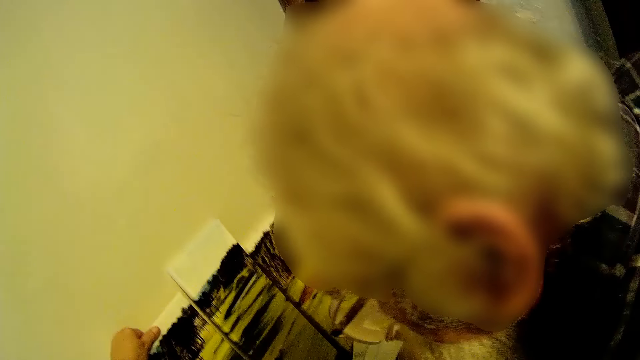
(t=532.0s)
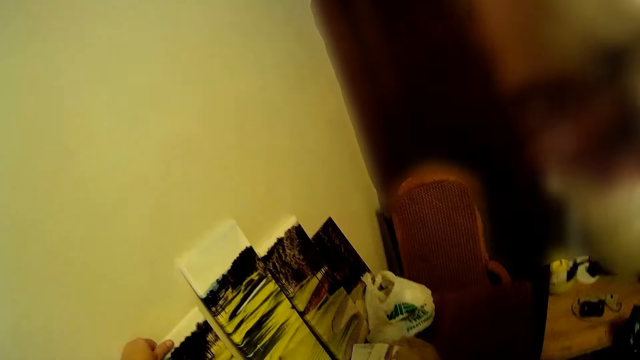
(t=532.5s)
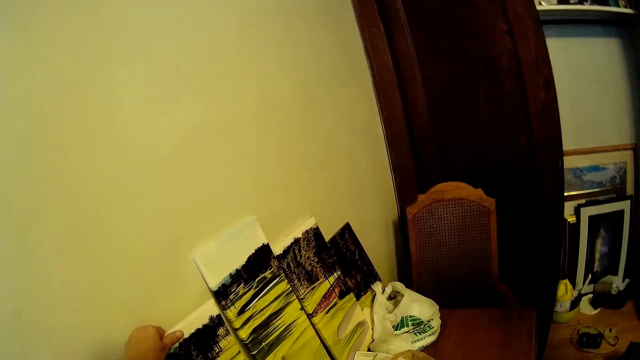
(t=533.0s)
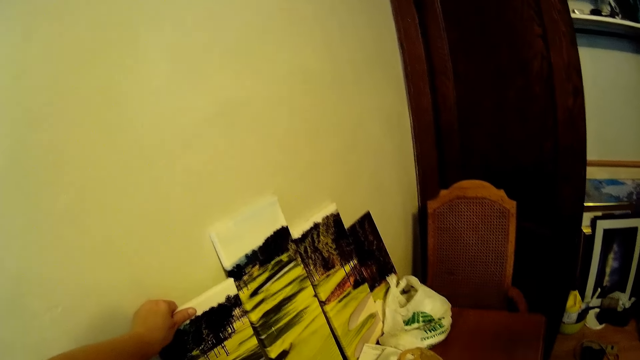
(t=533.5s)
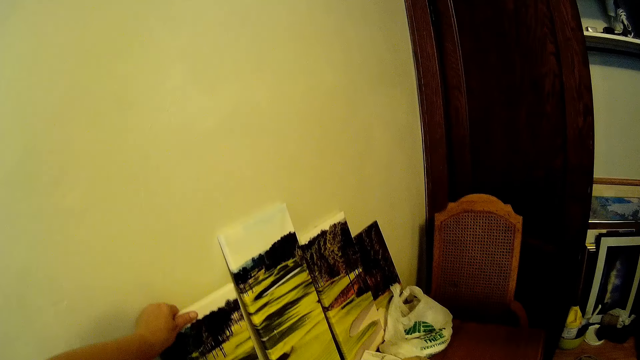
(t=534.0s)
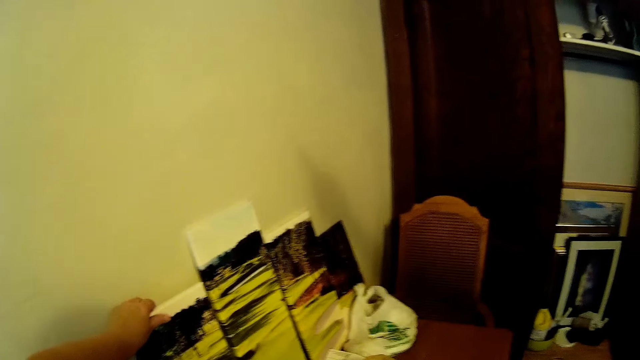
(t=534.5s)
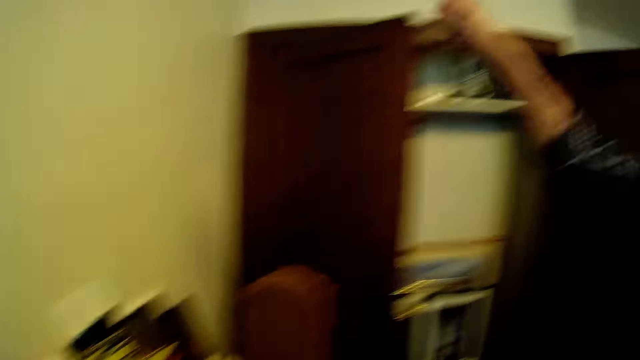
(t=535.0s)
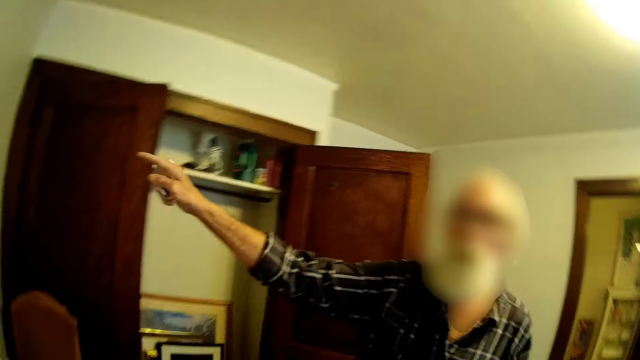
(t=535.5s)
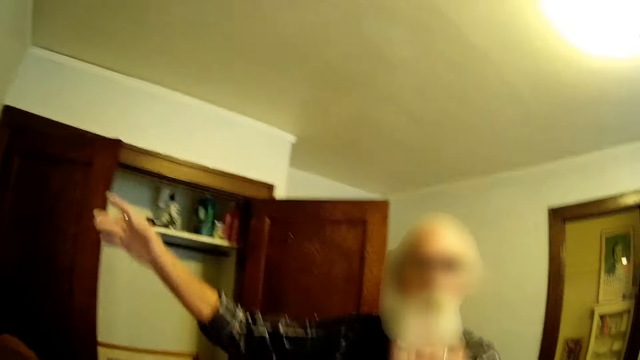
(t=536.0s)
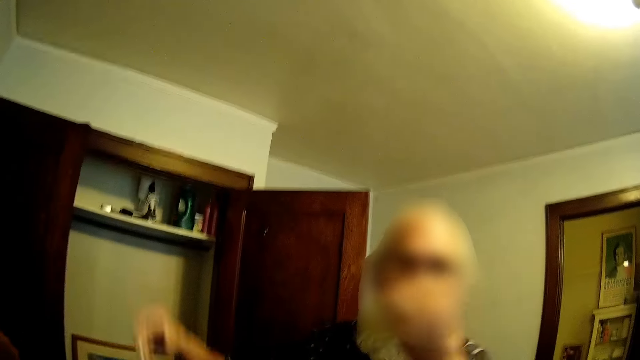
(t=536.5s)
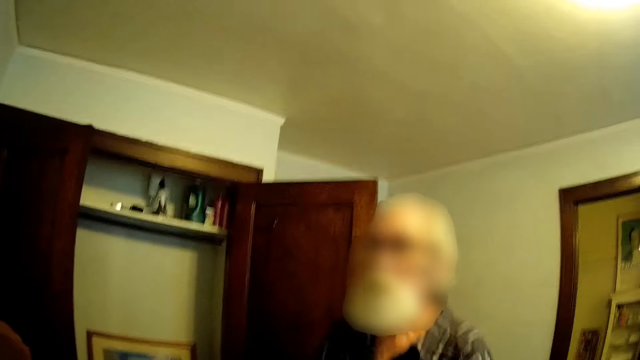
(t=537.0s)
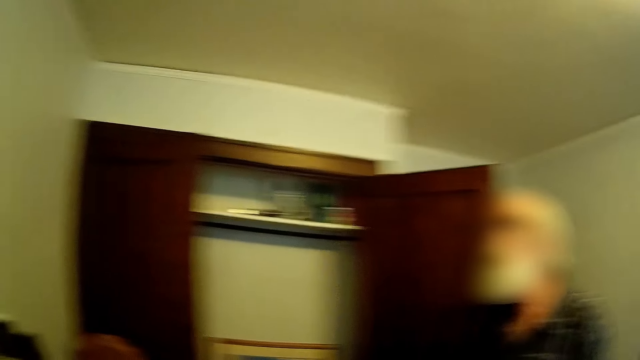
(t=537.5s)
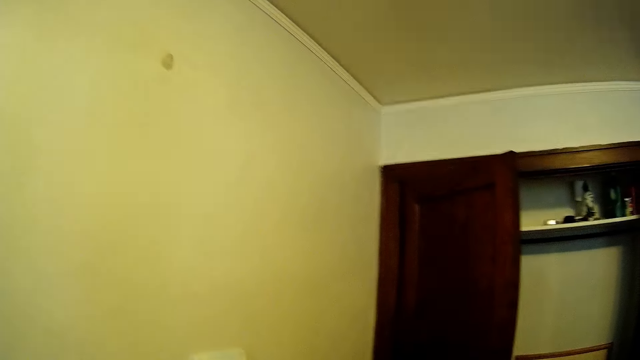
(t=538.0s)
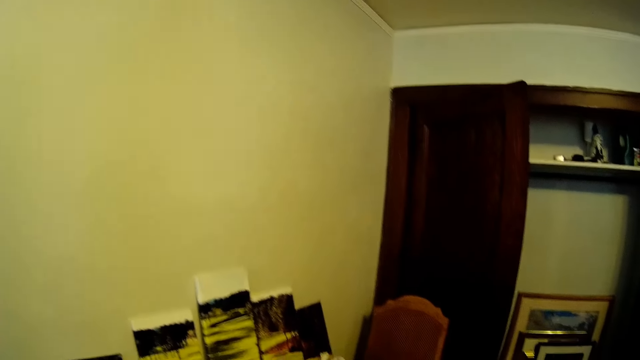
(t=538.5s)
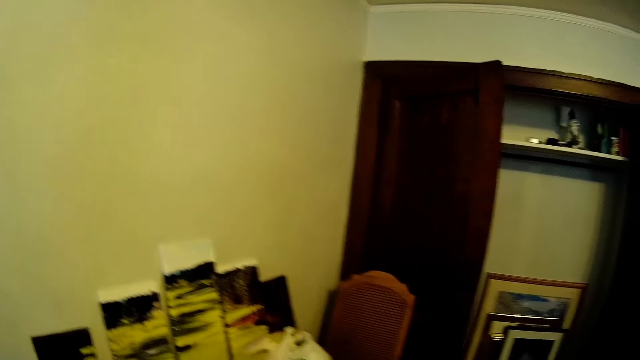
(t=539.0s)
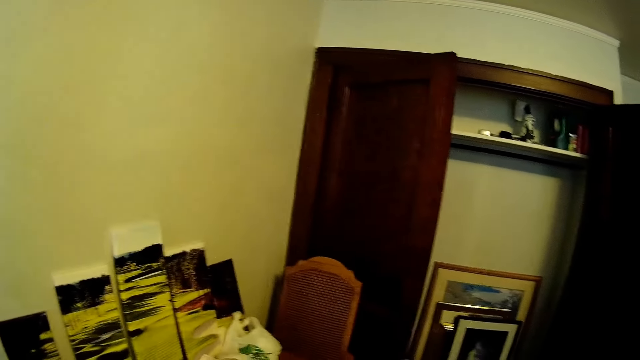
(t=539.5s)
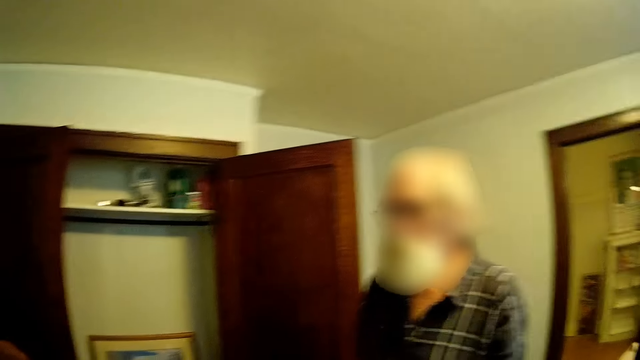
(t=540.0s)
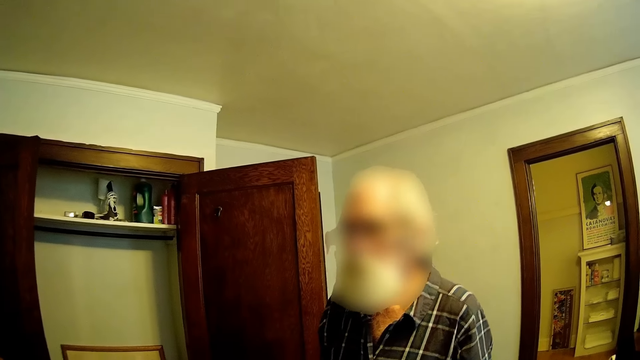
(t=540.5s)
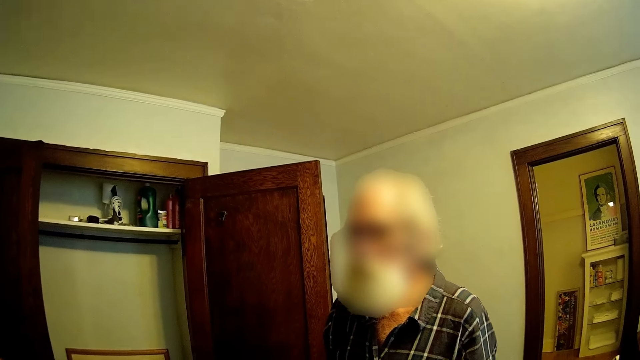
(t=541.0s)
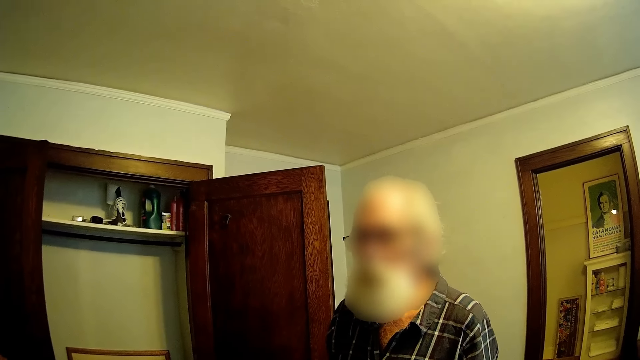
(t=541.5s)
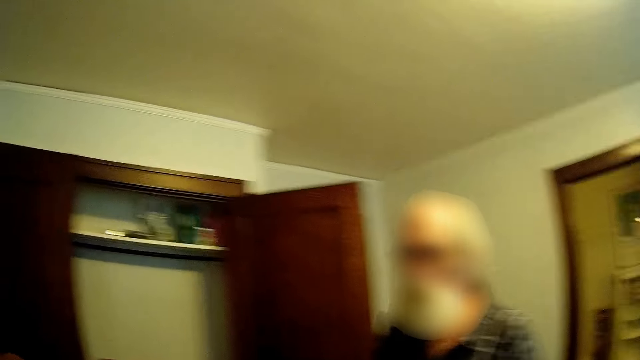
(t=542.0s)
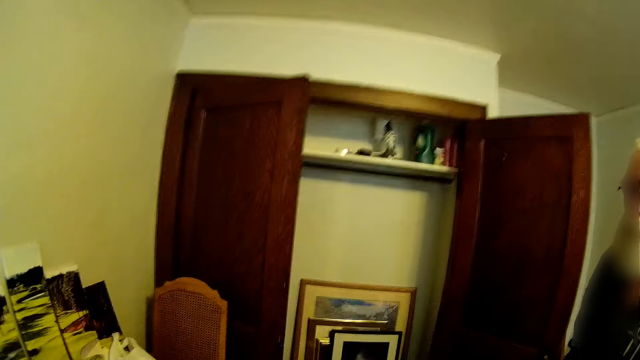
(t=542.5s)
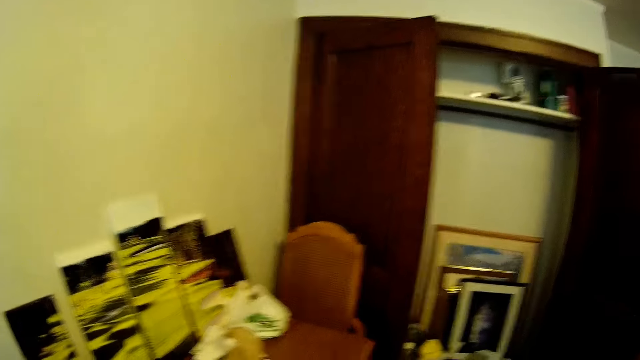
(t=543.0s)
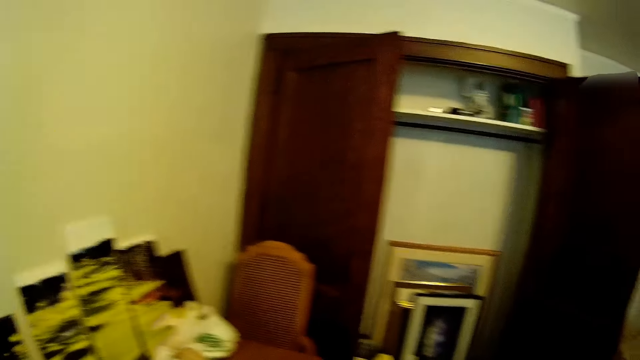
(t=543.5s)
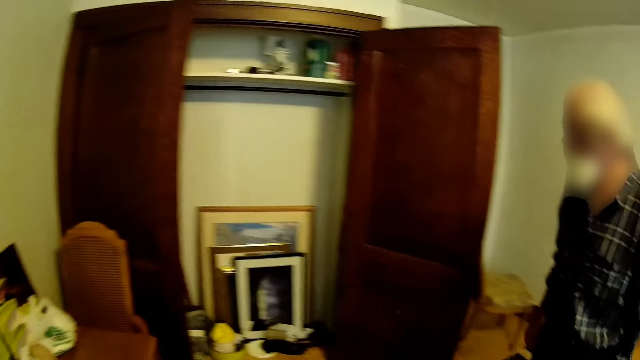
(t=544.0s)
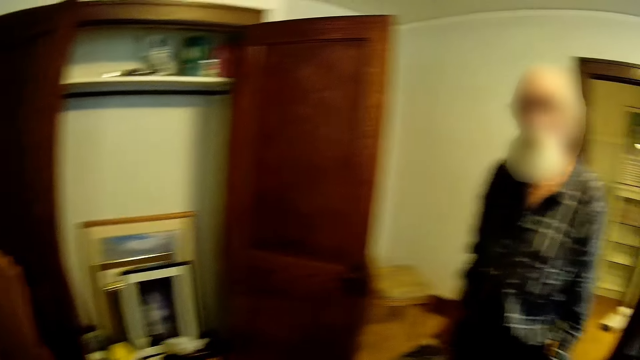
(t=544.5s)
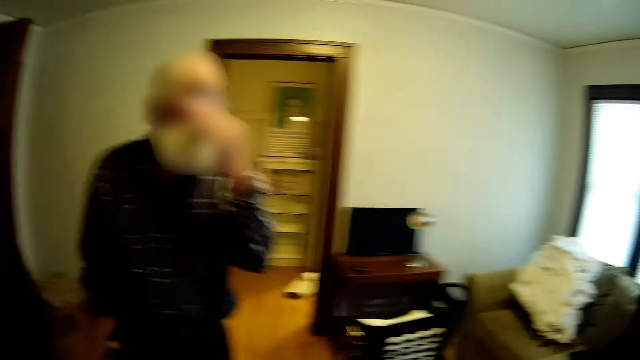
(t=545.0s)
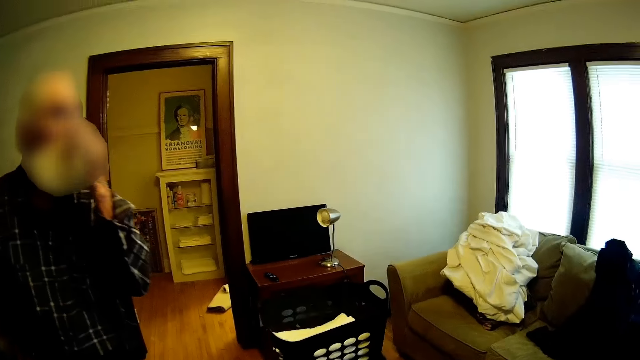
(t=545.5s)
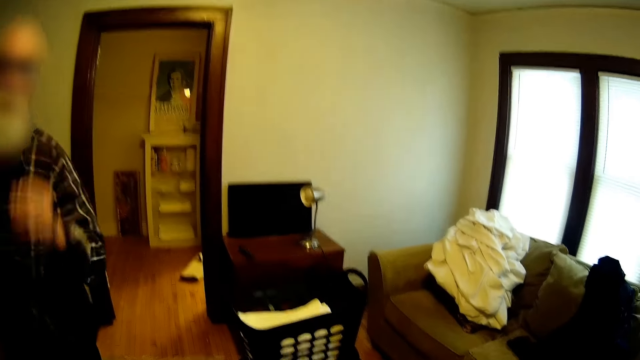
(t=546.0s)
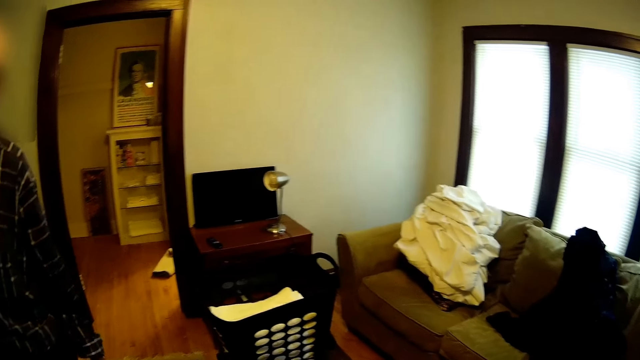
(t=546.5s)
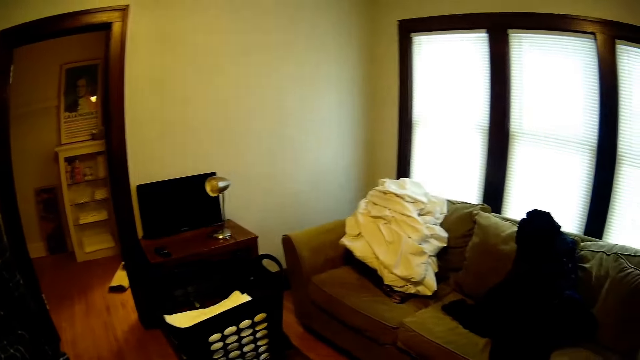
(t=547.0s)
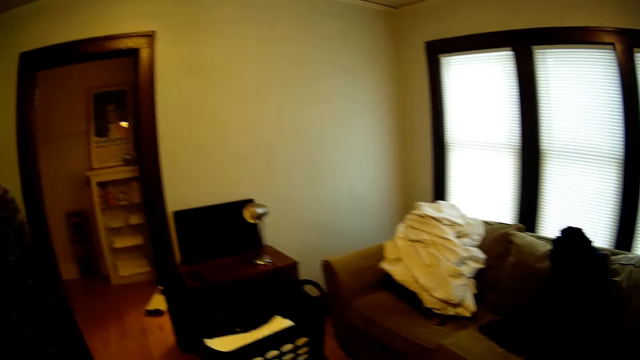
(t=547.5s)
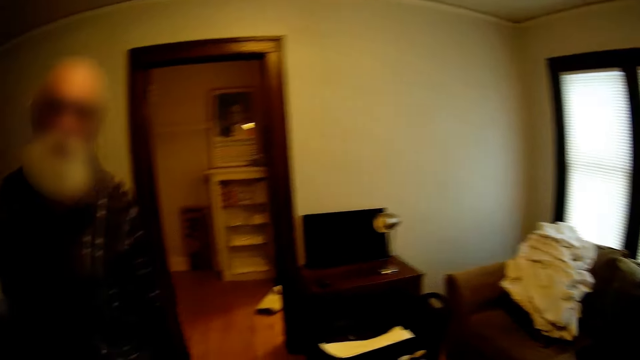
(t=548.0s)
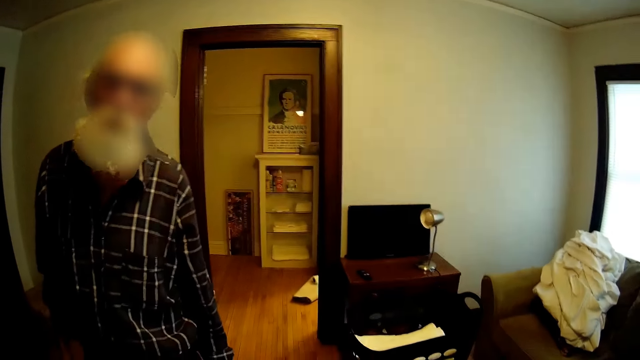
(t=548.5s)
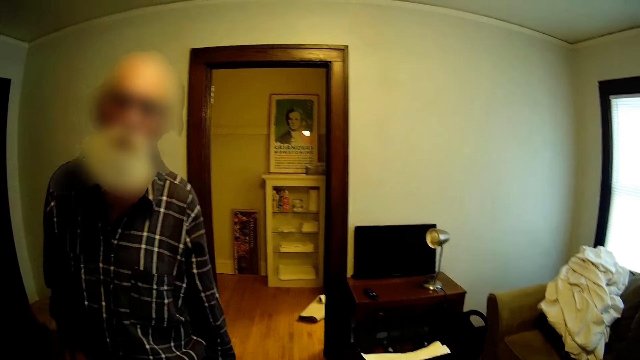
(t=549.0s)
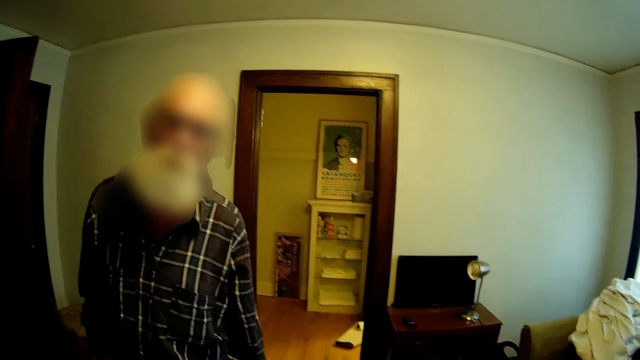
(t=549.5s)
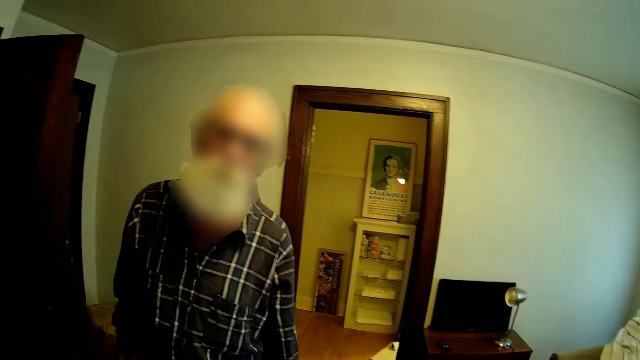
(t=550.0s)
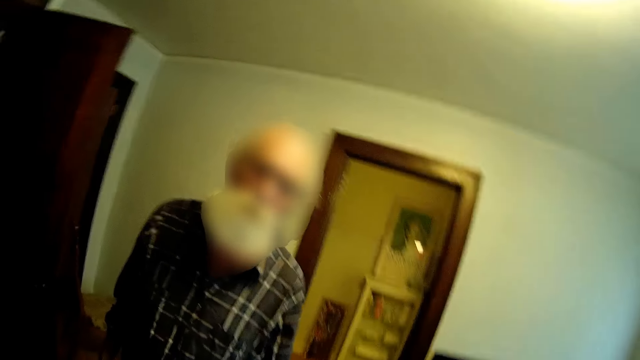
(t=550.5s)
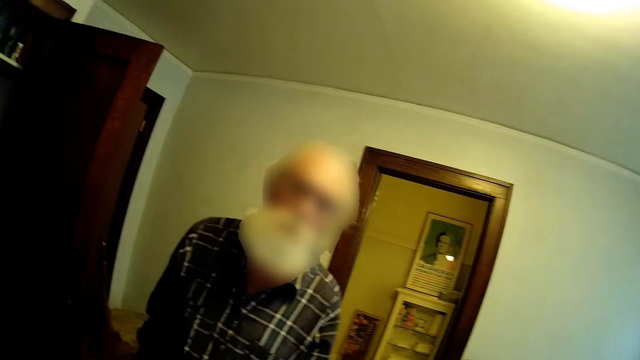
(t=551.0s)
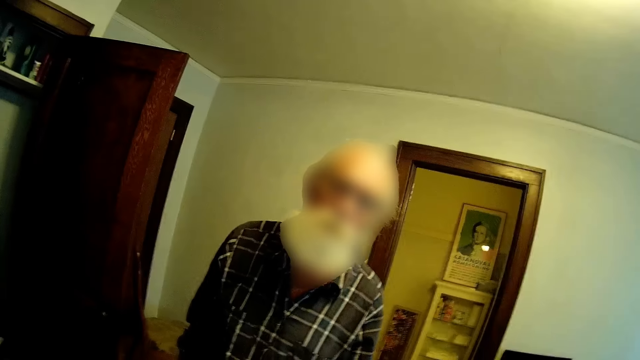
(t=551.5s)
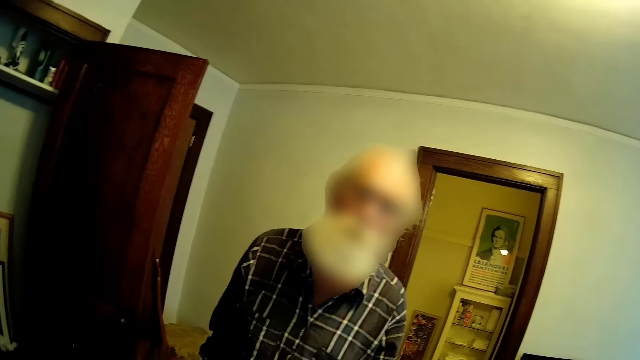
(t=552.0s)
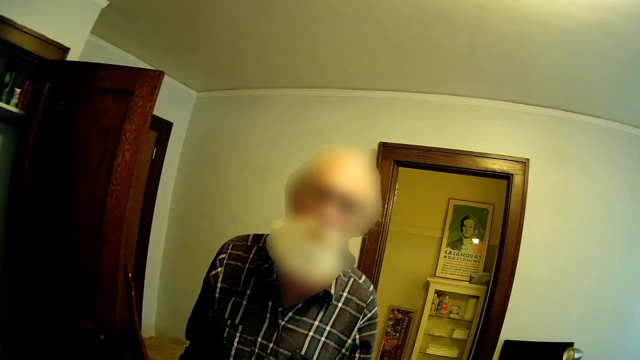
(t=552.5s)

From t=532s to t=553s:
The camera wearer touches the canvas art. A man talks to the camera wearer. The camera wearer looks around.
